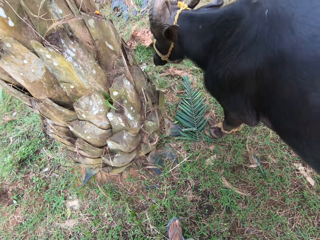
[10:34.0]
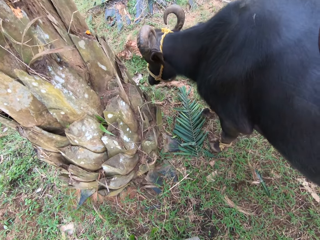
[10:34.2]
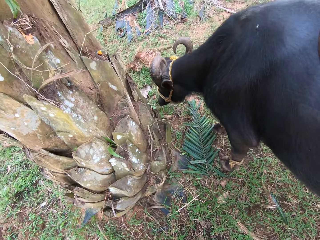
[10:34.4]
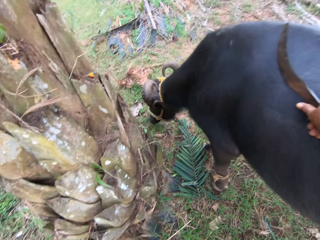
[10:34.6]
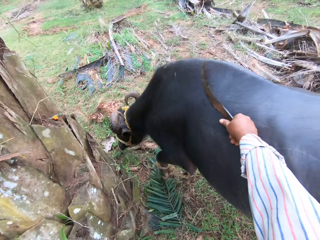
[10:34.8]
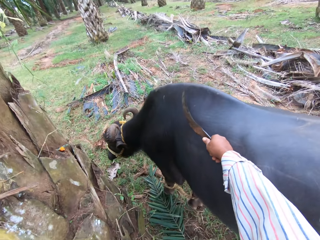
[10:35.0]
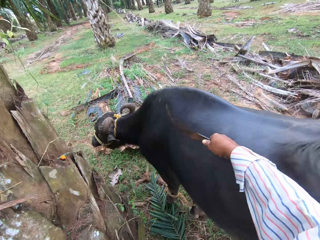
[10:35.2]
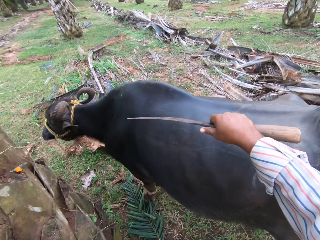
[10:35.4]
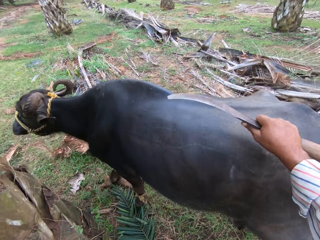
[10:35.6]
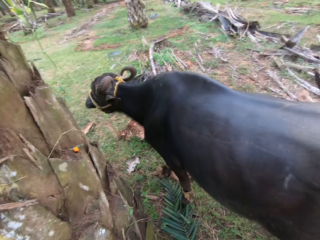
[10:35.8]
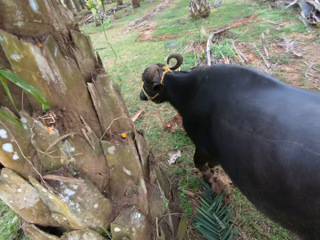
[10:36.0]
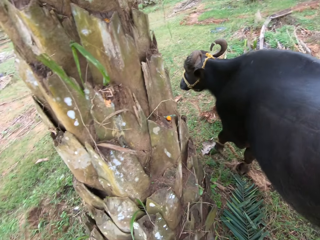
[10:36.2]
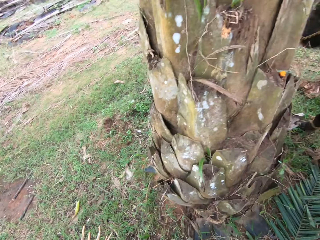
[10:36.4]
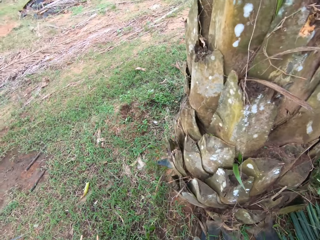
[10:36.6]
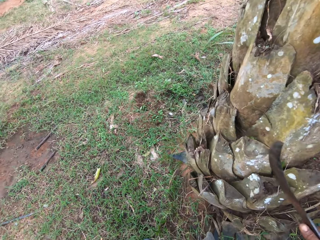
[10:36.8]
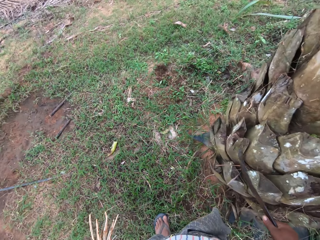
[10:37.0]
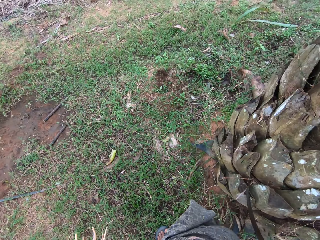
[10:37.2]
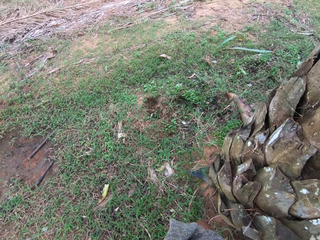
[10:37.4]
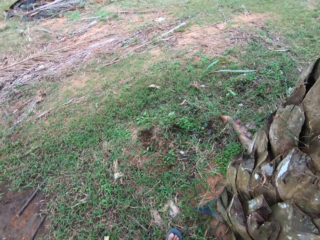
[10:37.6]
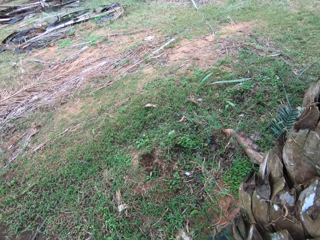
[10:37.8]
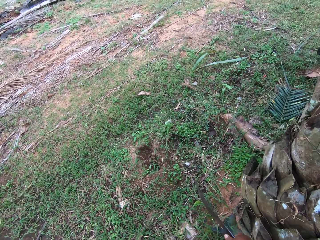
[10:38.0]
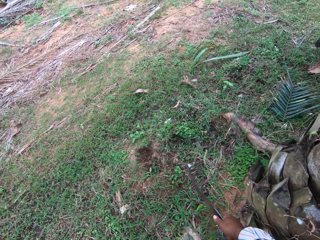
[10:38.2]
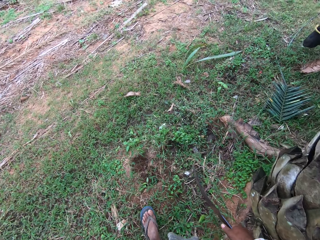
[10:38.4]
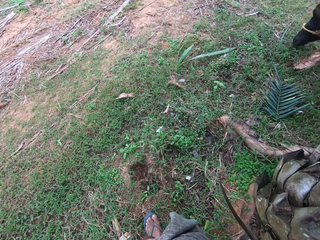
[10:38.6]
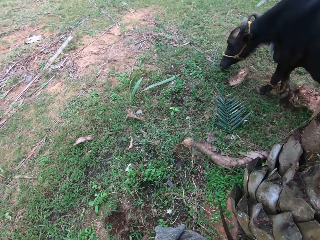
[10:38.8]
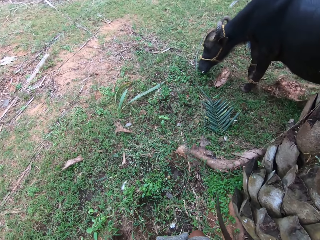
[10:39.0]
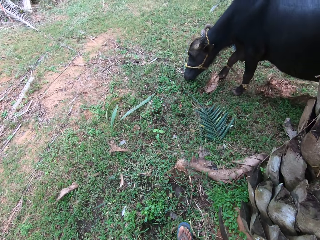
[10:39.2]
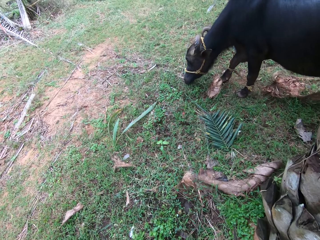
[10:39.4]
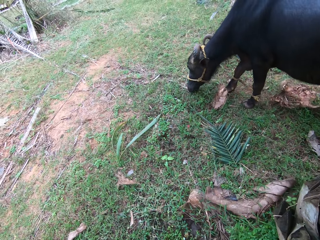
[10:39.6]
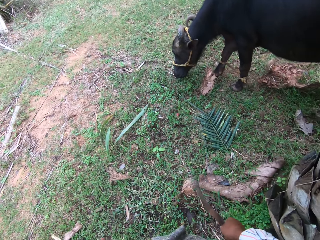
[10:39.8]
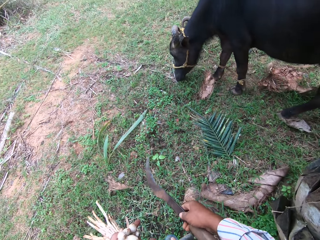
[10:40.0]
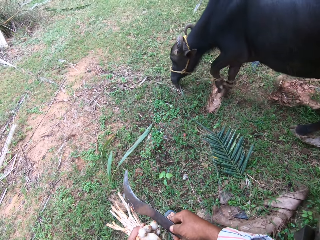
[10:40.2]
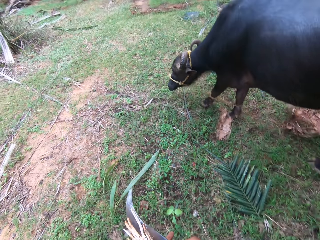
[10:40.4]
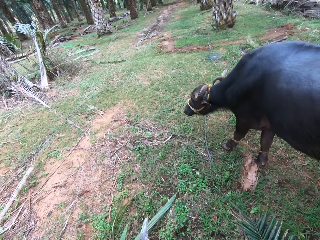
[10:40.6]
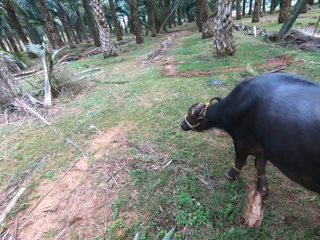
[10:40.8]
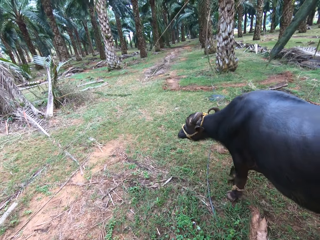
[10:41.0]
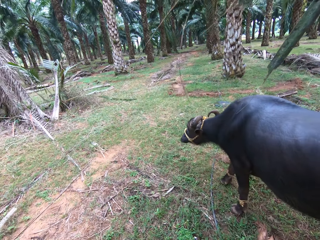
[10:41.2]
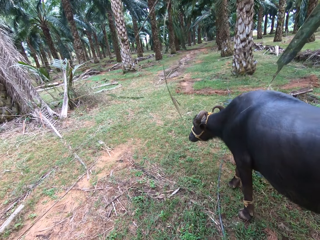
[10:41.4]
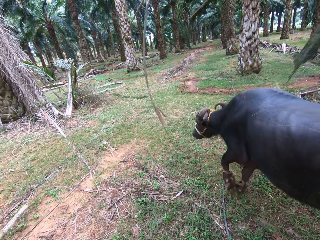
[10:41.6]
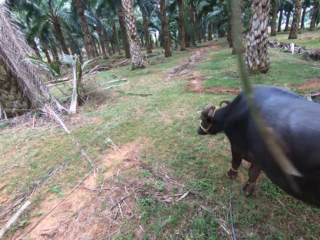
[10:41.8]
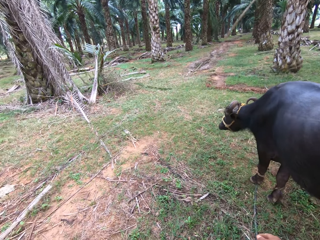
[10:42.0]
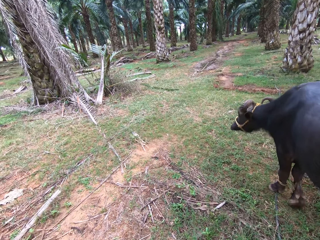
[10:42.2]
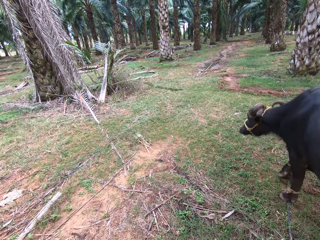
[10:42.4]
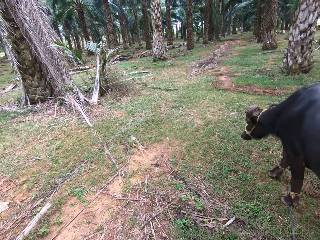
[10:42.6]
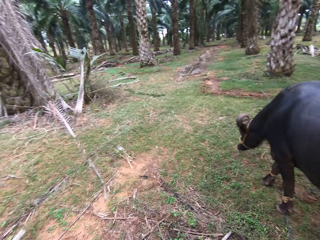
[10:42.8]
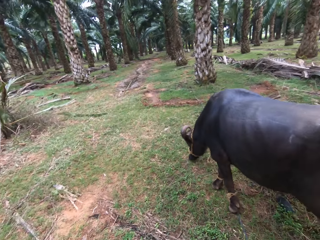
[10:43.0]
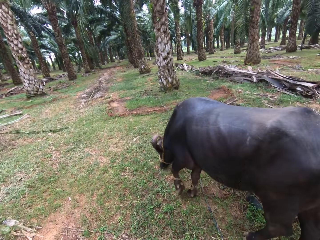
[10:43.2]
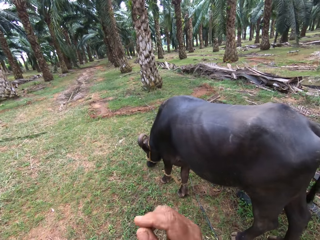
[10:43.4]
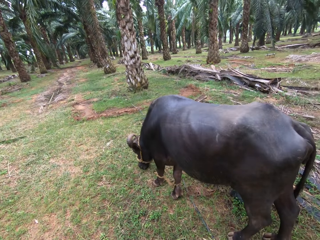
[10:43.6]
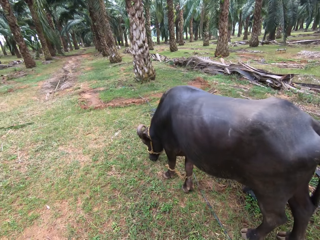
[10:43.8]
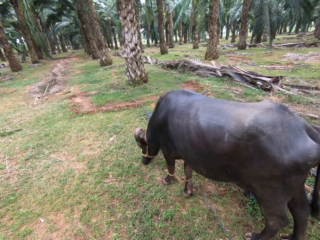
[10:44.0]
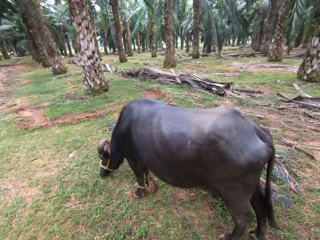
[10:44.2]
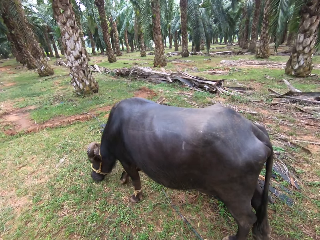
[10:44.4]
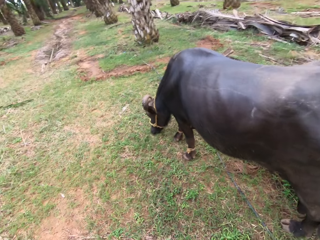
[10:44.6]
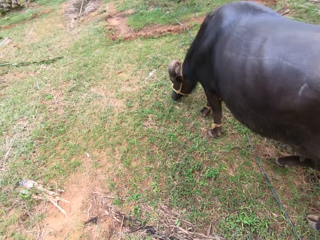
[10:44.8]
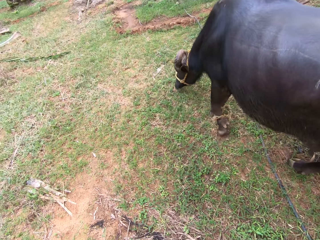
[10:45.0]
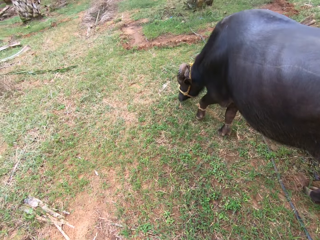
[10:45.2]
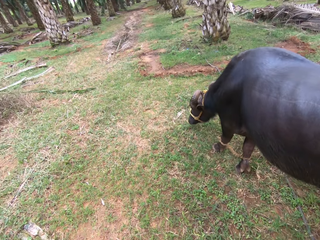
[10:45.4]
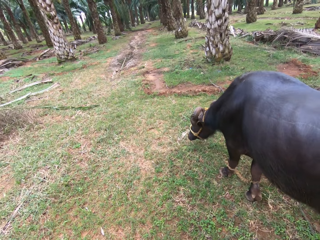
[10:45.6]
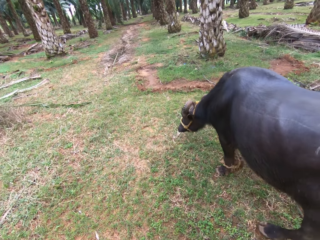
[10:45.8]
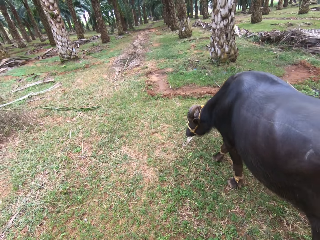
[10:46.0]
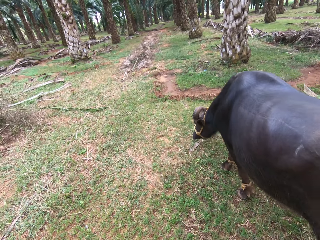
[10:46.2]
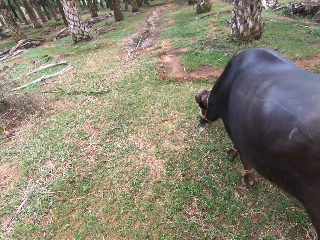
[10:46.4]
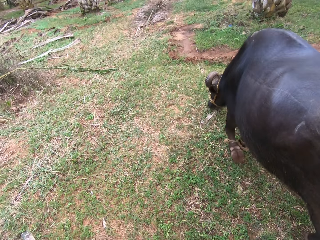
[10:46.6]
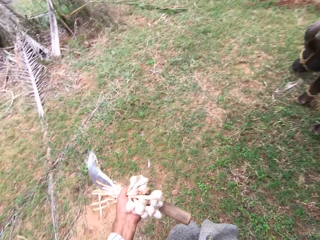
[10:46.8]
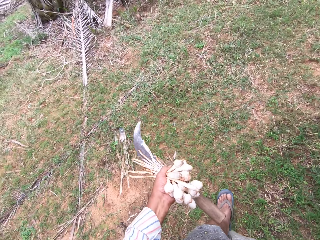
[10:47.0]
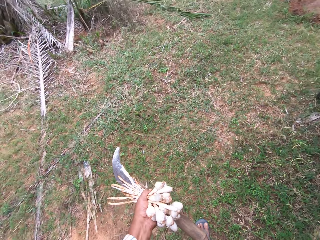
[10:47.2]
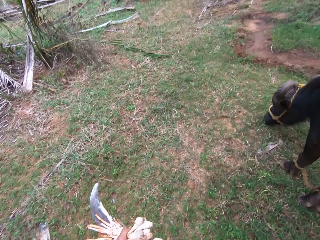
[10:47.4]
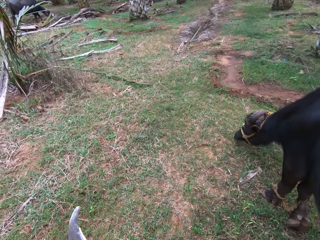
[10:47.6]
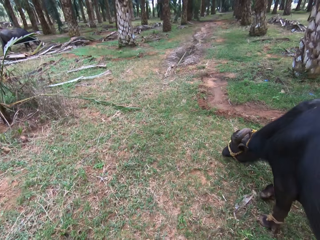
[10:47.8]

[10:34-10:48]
The camera wearer points at the cow with a machete. They walk round a tree. They walk behind the cow.

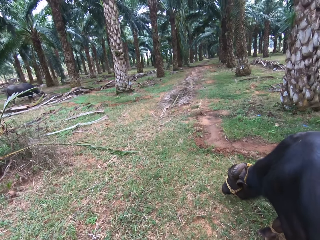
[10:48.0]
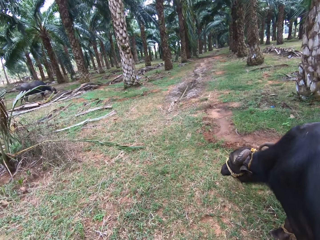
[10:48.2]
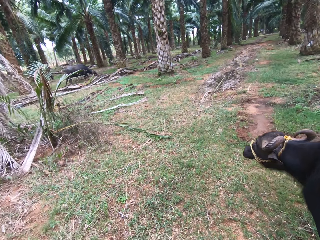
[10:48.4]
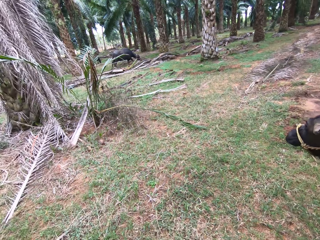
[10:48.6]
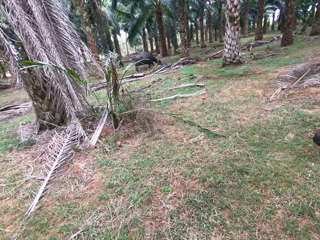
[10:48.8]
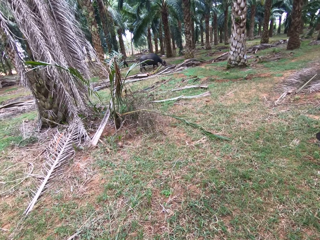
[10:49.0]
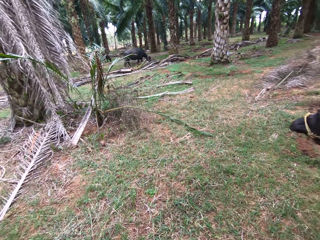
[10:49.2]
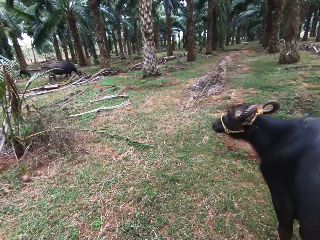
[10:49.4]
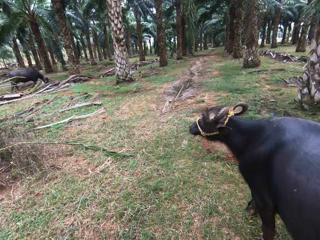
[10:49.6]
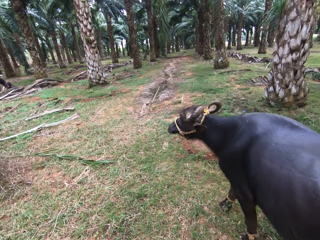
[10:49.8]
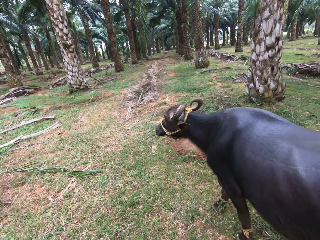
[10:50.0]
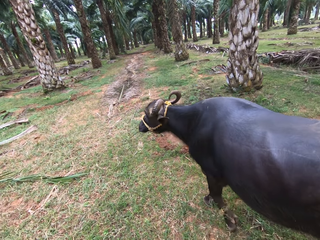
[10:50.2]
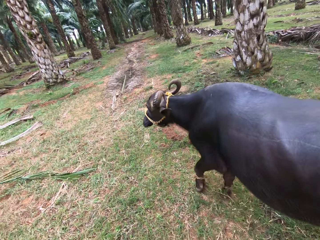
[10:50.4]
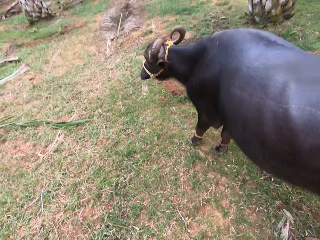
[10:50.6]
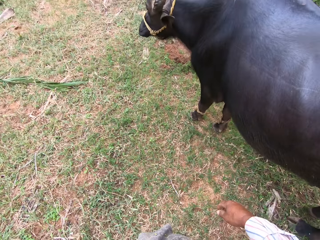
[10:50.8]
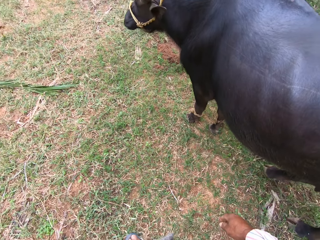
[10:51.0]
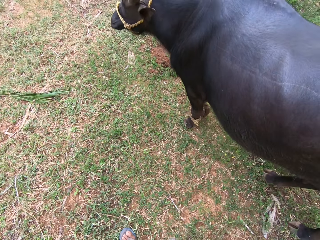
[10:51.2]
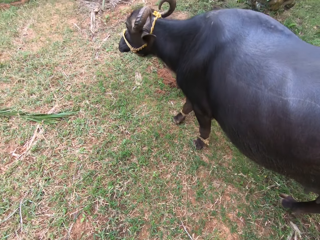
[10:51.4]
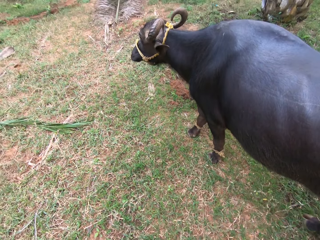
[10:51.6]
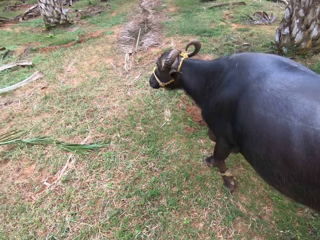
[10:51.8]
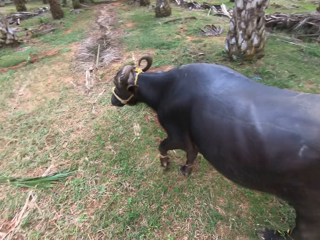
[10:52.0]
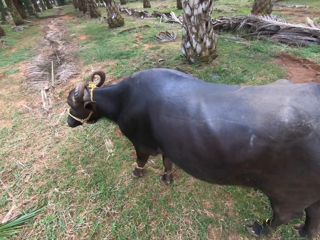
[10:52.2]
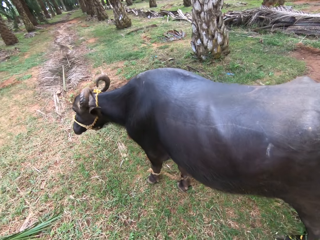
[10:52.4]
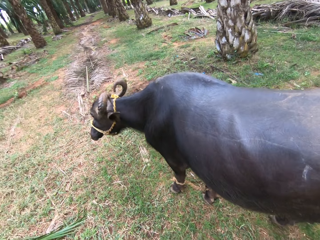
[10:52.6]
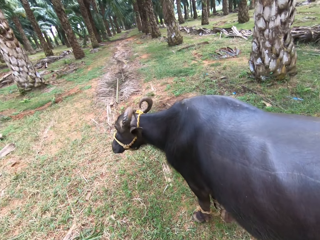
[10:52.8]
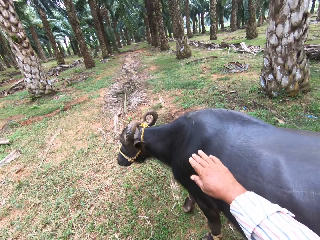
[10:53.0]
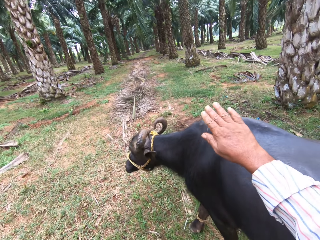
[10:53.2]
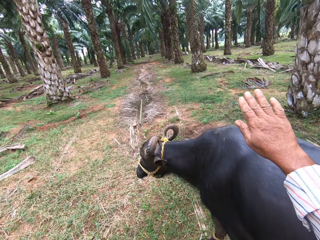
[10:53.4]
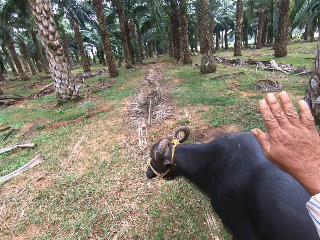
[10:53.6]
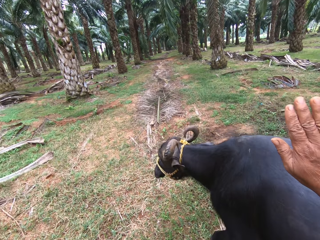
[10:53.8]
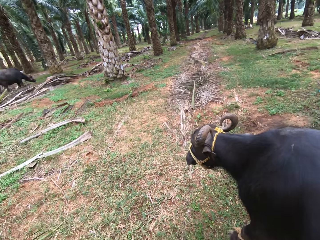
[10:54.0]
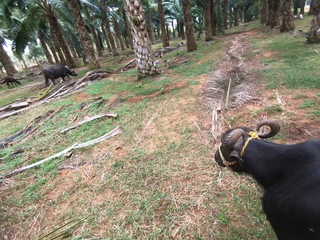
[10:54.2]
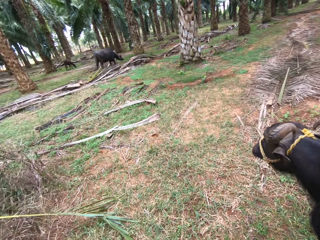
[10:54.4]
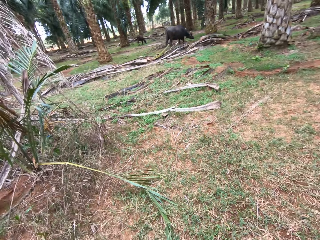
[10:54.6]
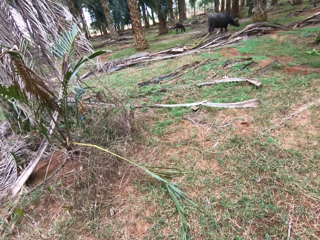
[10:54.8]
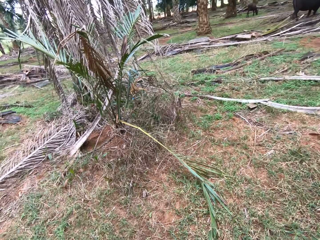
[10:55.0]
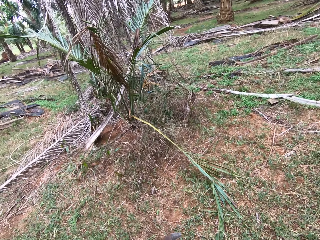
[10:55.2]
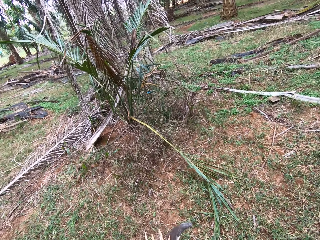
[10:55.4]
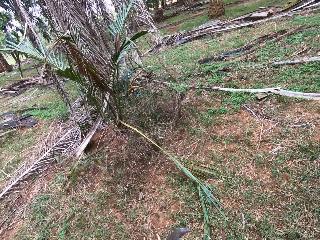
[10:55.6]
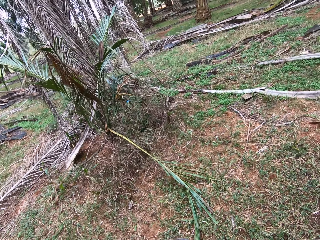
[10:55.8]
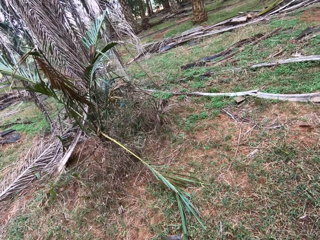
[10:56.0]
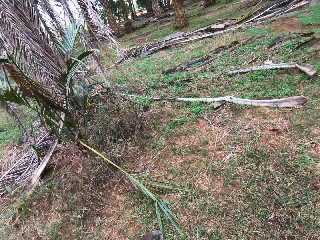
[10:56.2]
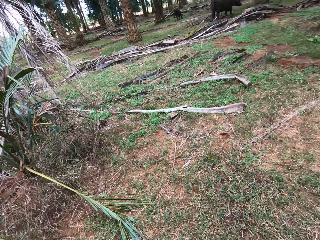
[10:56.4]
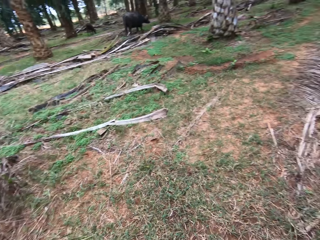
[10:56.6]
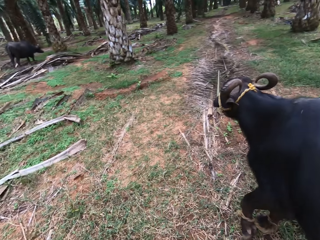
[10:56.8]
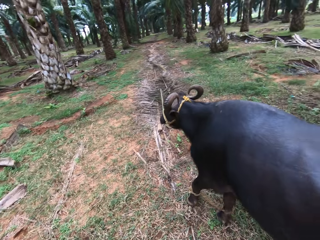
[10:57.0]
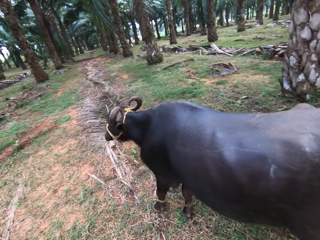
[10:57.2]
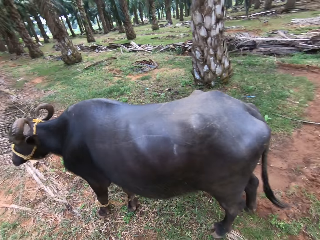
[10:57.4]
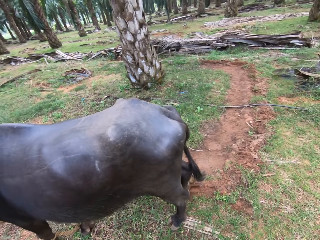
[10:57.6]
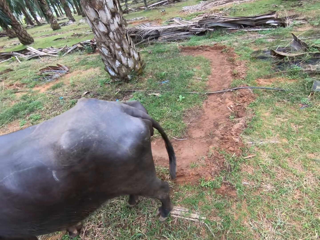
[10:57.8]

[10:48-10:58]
The camera wearer raises his hand on the cow. He taps the cow with his right hand. He looks around.
